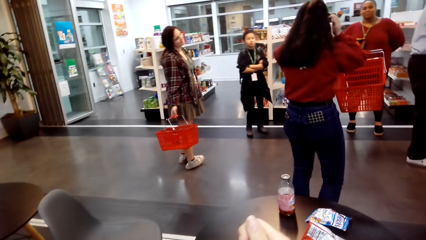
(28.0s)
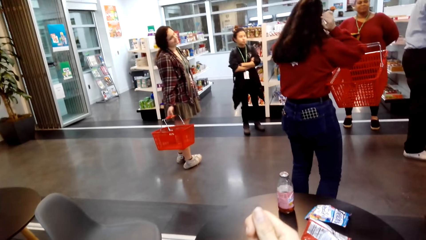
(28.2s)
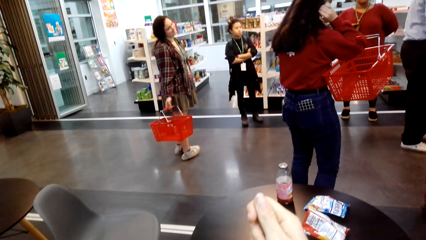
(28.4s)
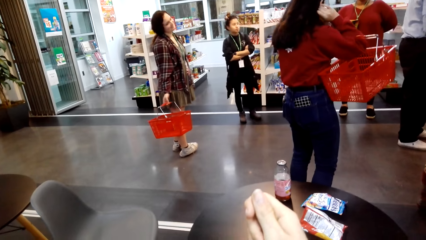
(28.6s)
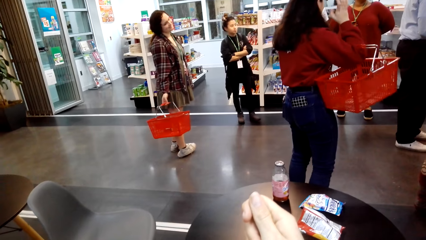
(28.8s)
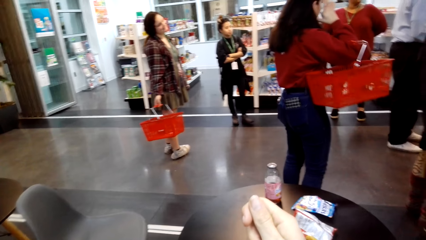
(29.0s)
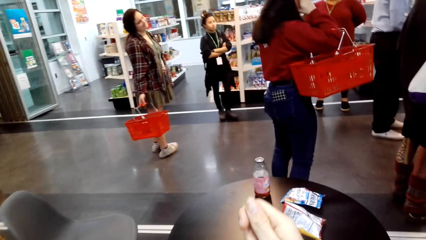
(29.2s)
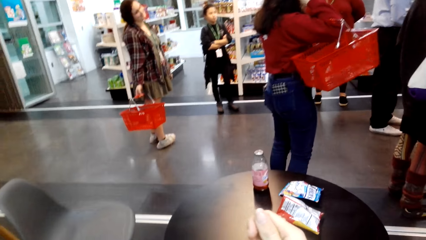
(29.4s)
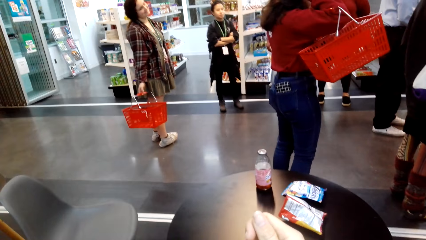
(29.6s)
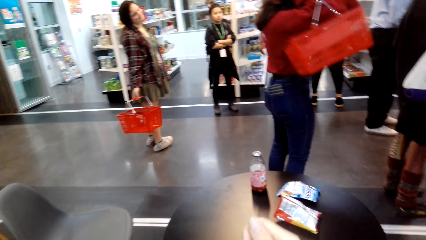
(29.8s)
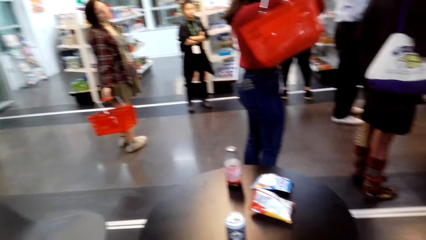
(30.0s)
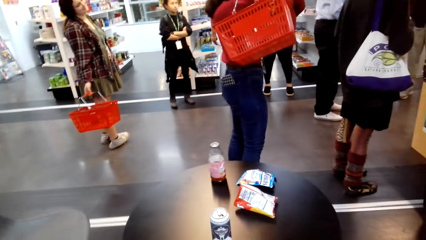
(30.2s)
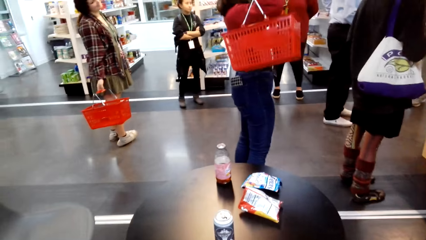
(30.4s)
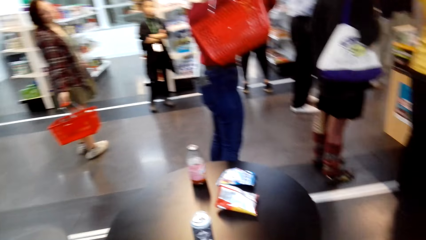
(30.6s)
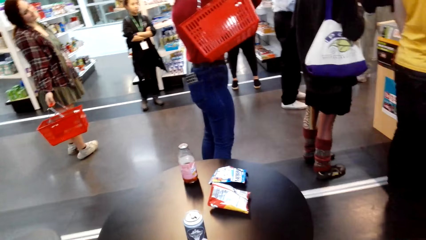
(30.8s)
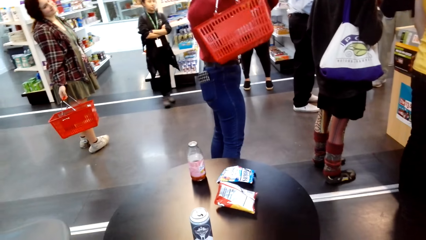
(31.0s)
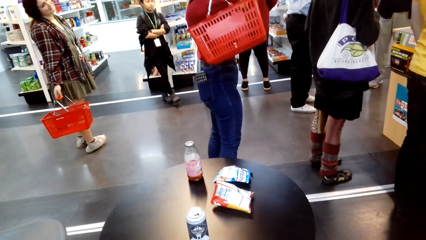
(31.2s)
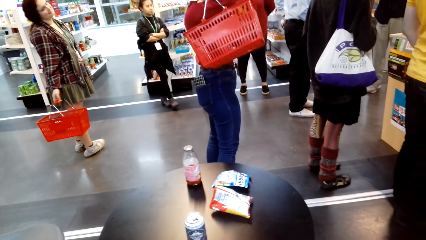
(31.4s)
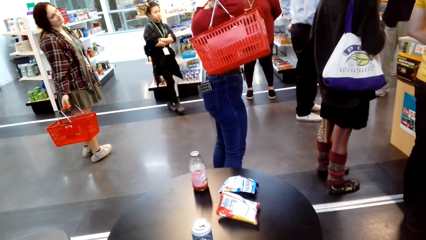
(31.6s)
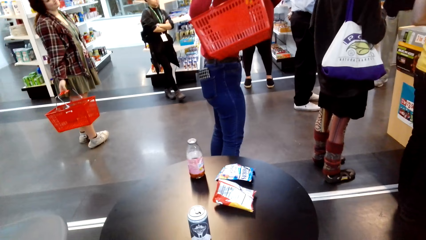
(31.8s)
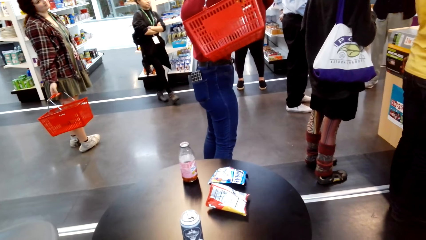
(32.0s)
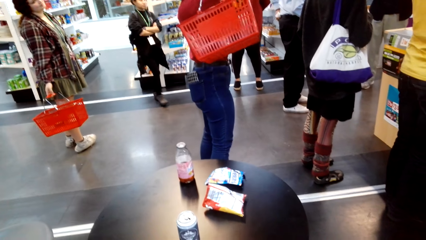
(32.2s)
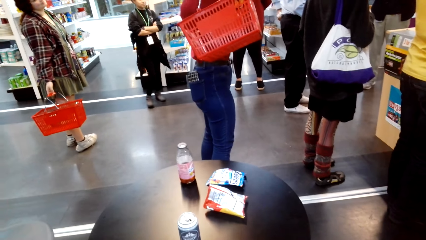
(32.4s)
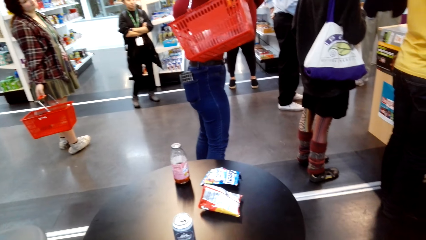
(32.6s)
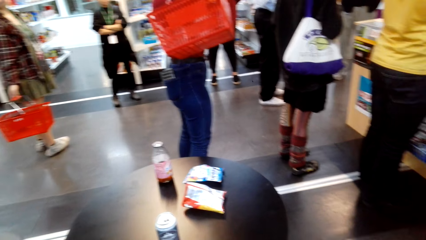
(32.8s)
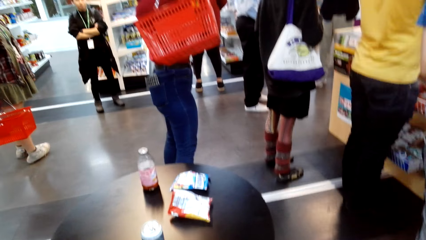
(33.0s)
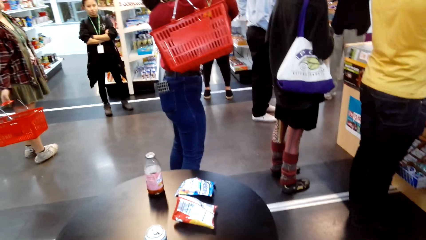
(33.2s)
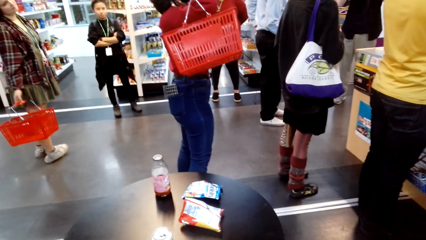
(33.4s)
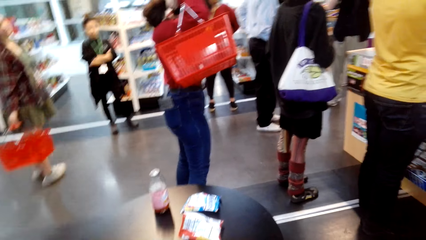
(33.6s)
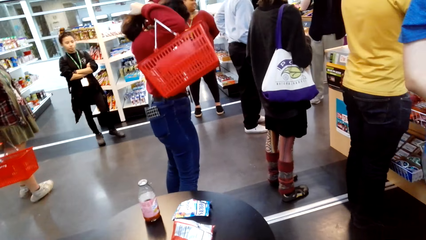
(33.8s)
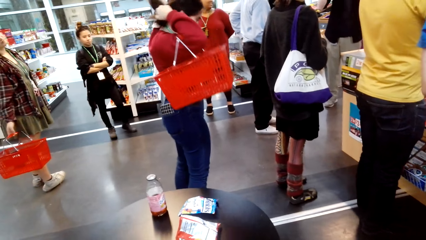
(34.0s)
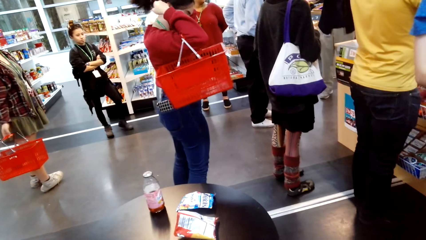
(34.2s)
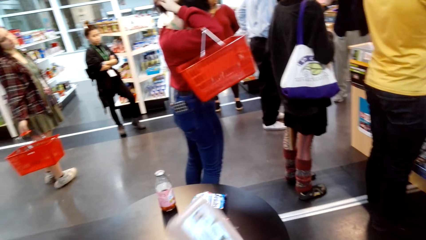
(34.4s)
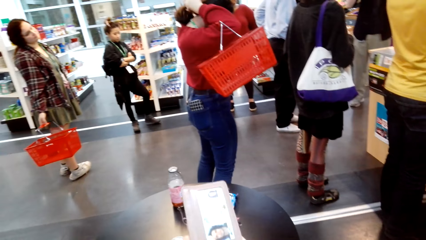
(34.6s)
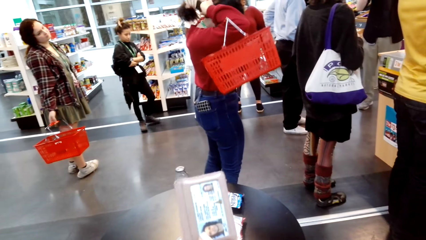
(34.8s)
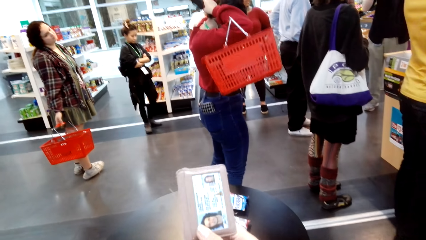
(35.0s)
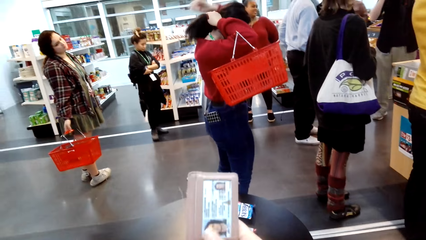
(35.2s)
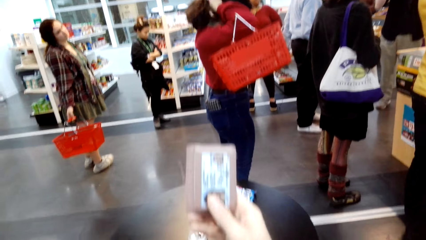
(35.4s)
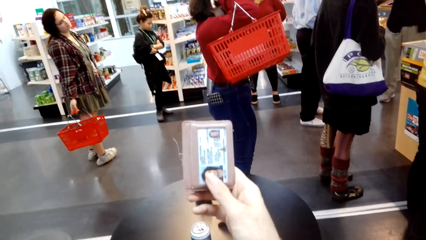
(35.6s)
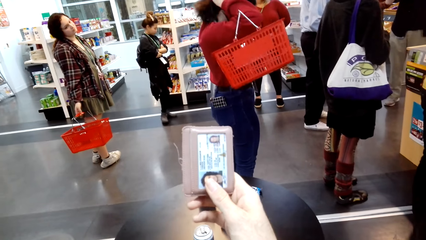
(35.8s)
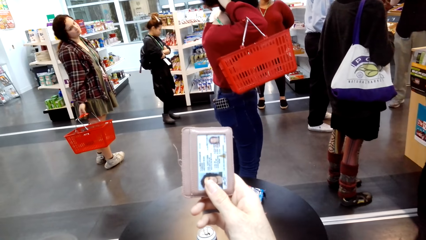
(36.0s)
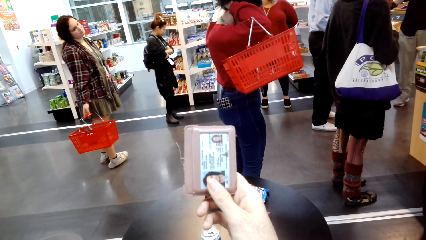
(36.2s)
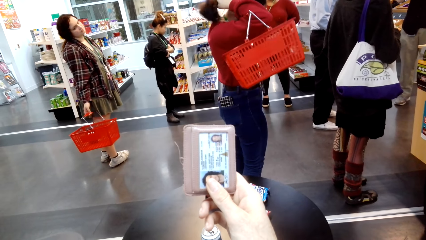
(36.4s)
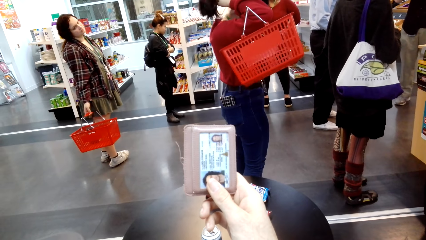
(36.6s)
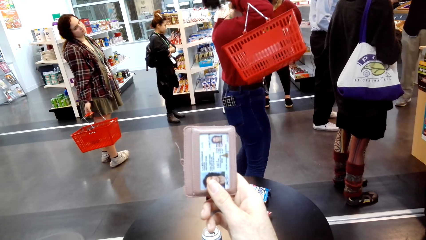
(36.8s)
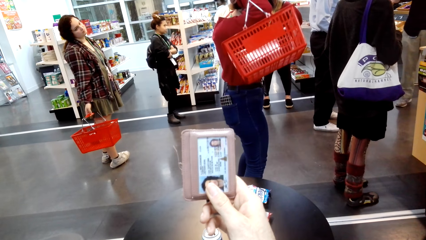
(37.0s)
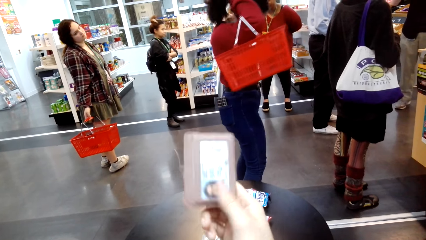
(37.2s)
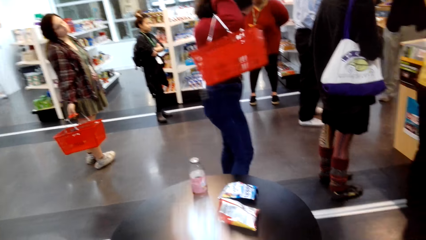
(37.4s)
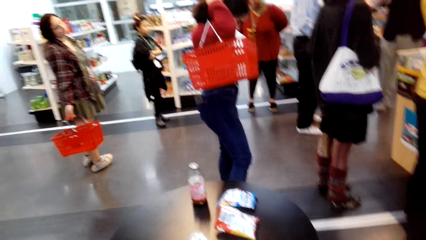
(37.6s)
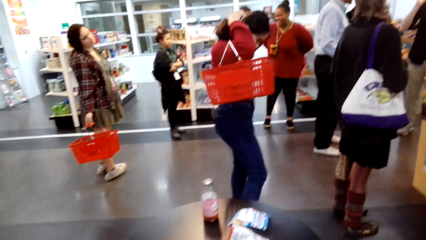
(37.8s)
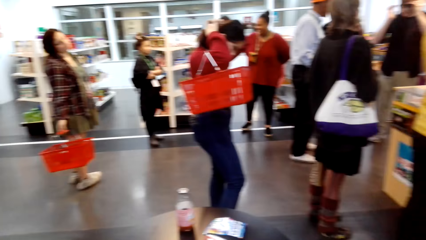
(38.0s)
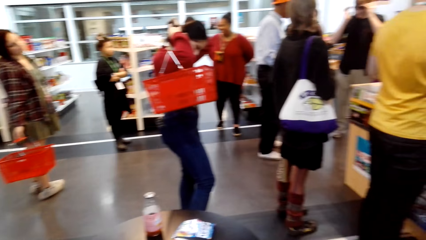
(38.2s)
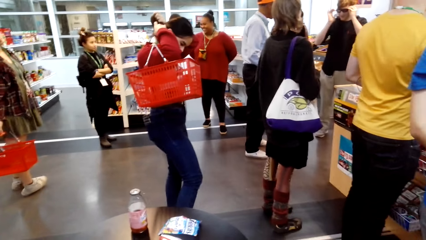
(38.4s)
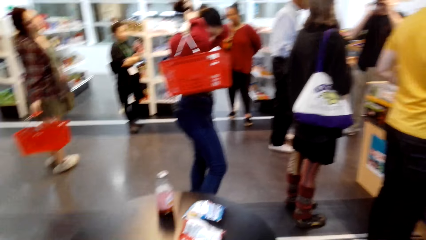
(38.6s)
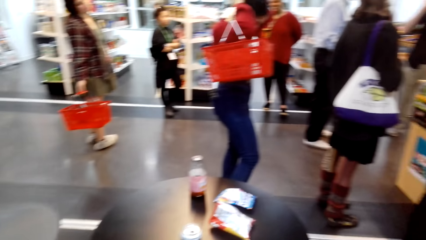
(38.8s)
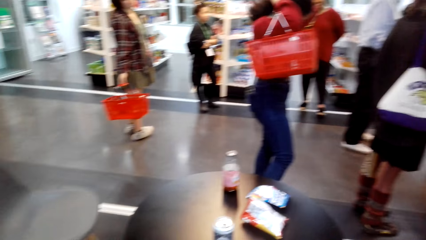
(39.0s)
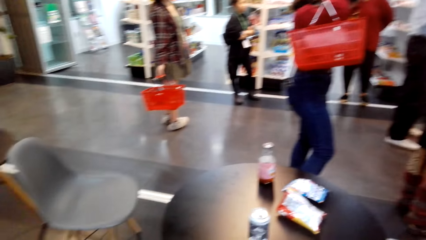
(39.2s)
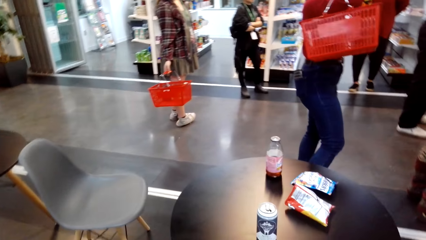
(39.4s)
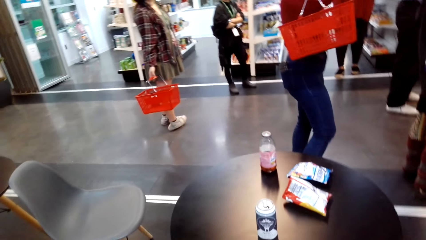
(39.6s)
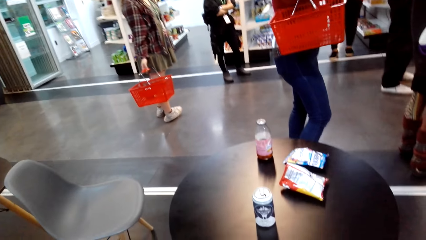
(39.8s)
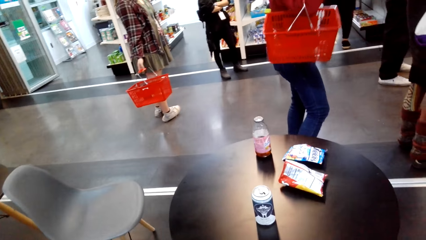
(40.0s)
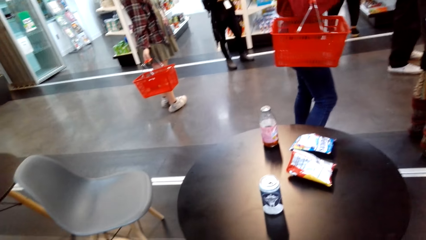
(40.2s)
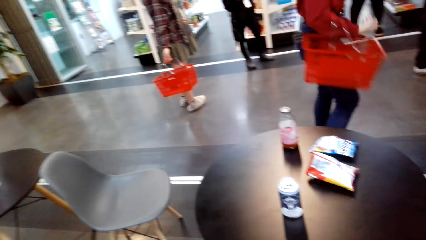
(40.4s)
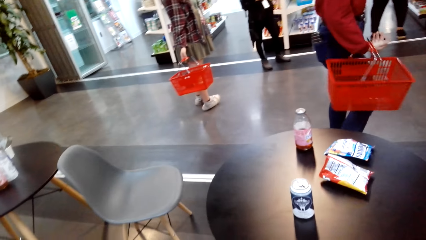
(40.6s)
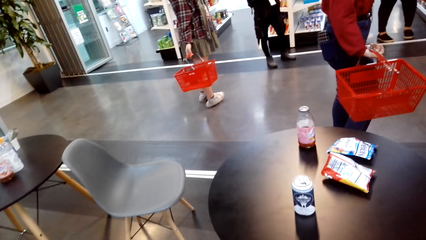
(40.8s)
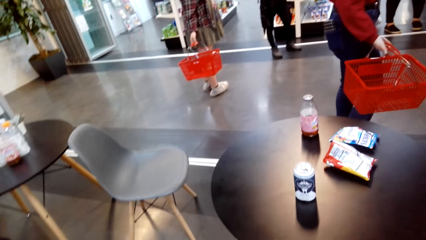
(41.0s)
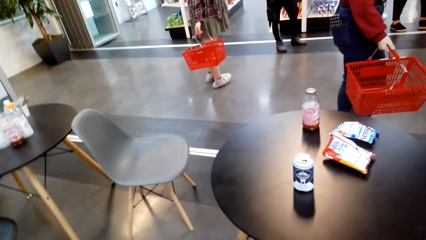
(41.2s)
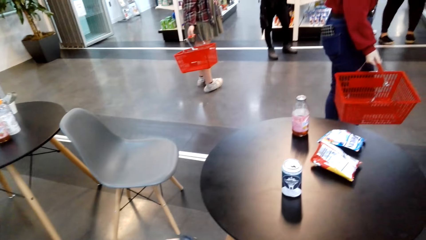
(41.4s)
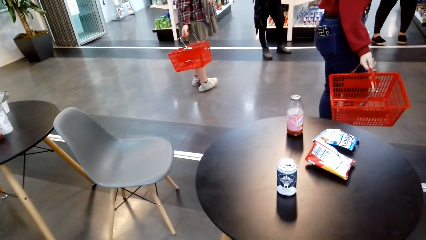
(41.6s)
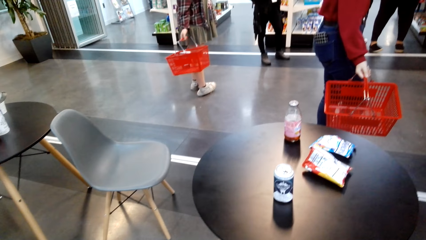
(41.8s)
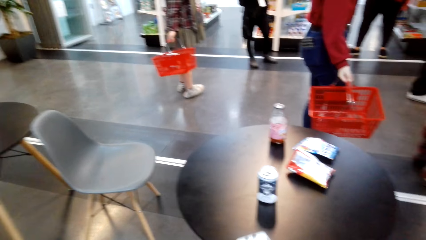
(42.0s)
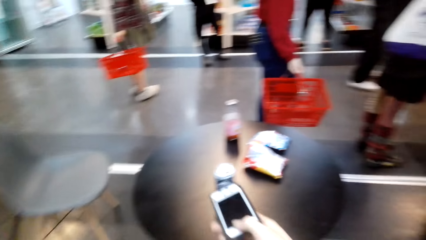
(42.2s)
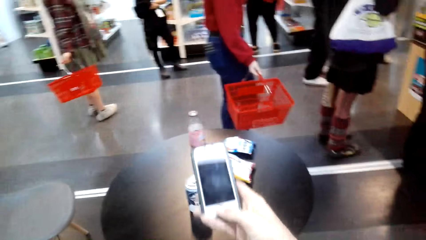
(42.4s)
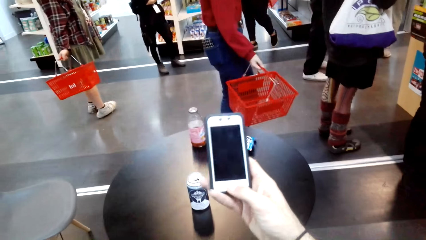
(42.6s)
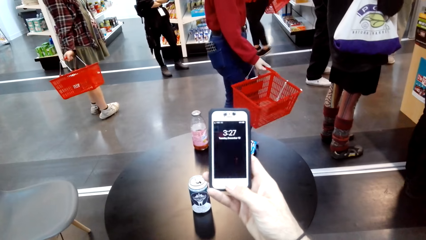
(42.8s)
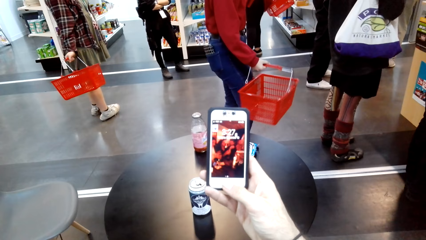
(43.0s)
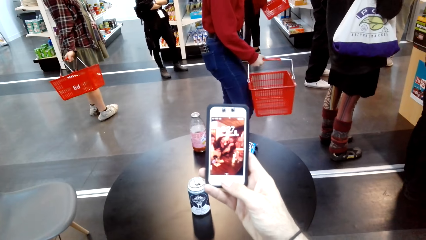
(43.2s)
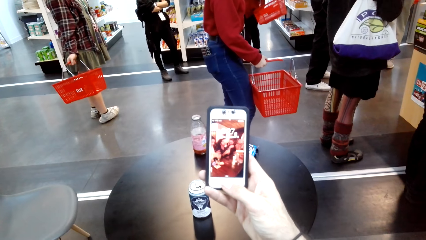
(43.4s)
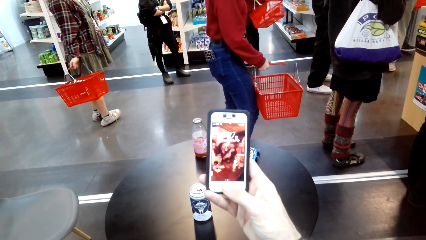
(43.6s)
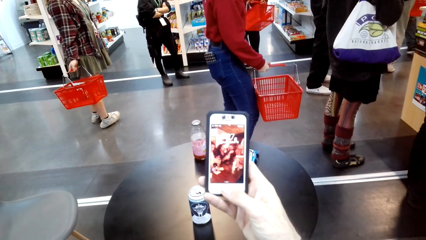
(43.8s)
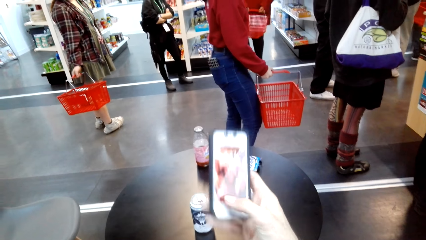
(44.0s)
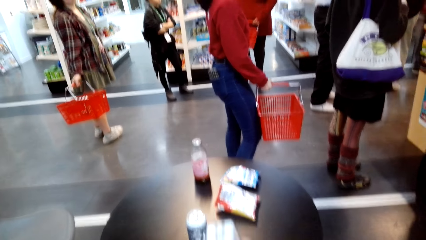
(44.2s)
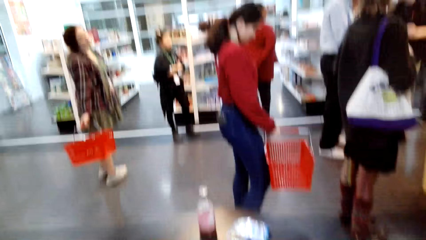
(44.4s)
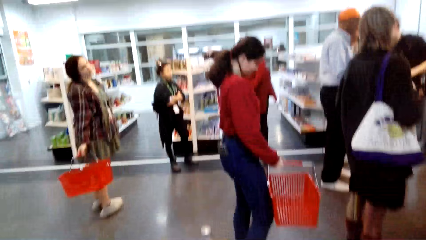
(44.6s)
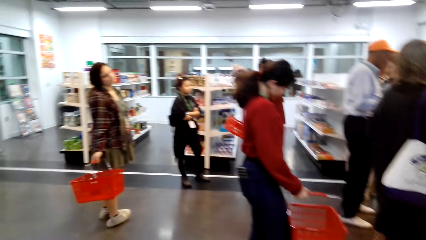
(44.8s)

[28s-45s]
The camera wearer stares at the hand. They look around the supermarket. They stare at the badge holder or license in the hands. They hold the license. They pick up the phone. They hold the phone. They press the phone. They stare at the phone.
